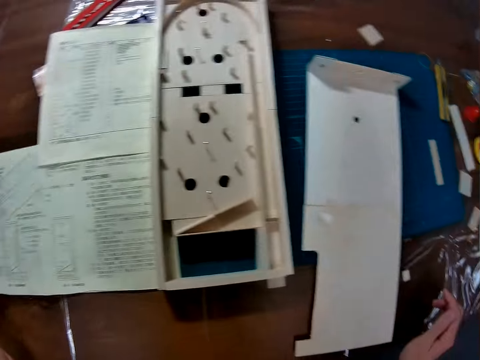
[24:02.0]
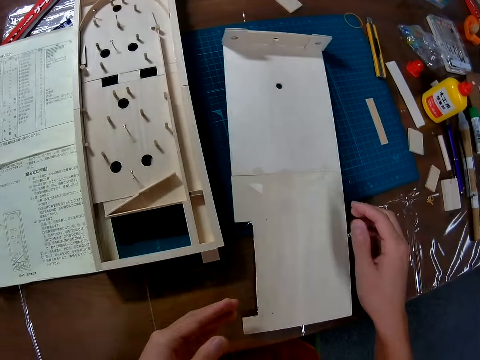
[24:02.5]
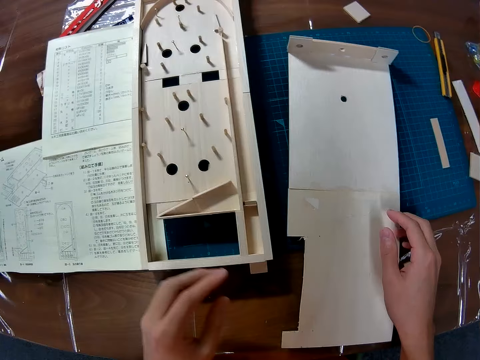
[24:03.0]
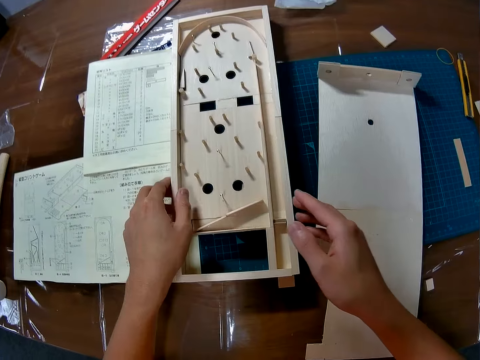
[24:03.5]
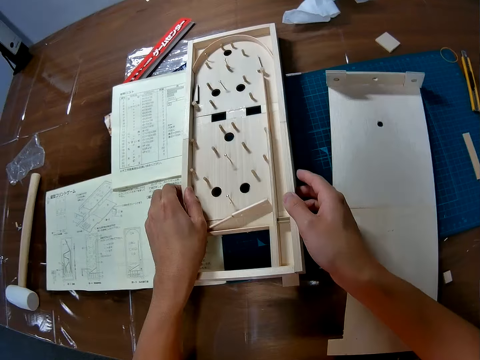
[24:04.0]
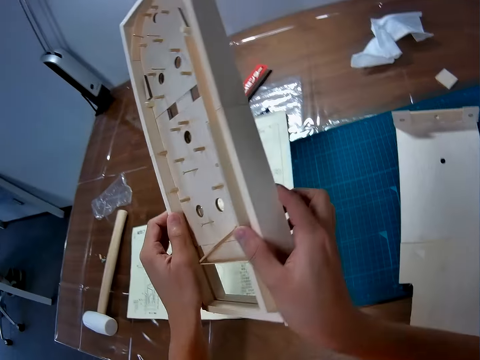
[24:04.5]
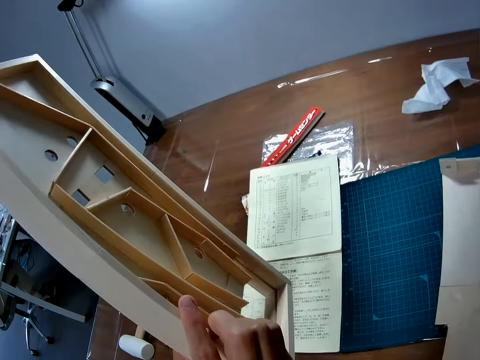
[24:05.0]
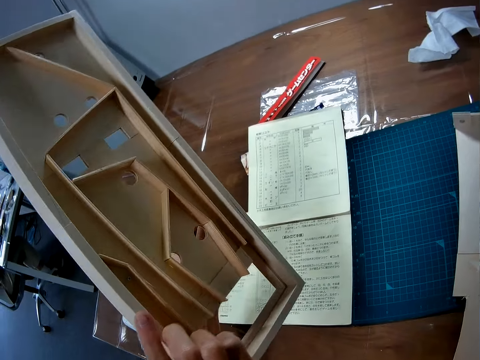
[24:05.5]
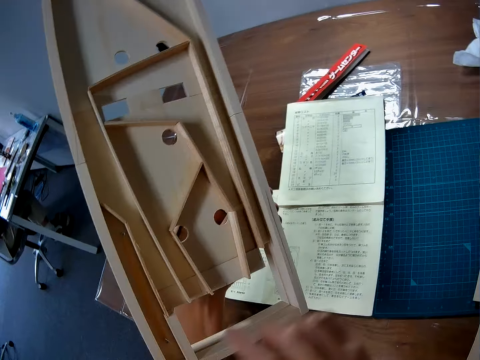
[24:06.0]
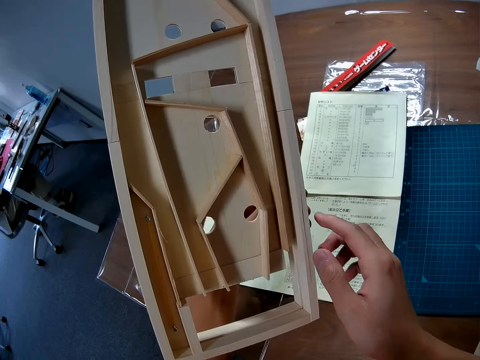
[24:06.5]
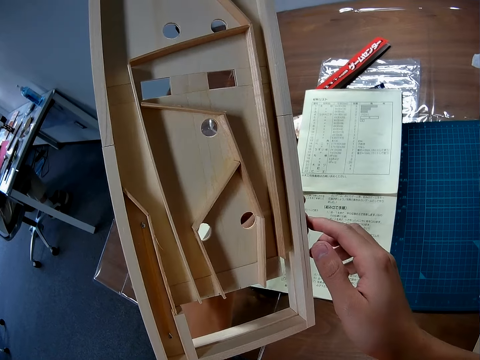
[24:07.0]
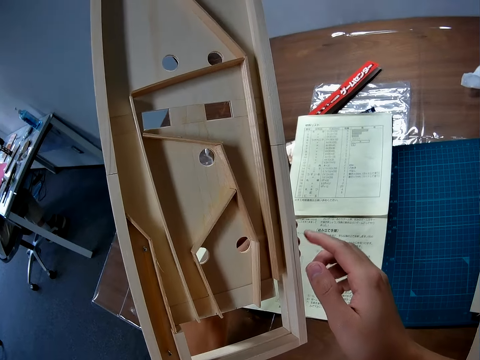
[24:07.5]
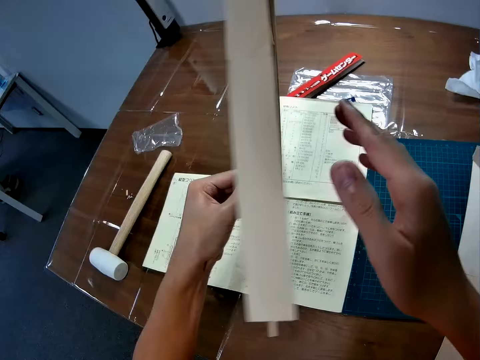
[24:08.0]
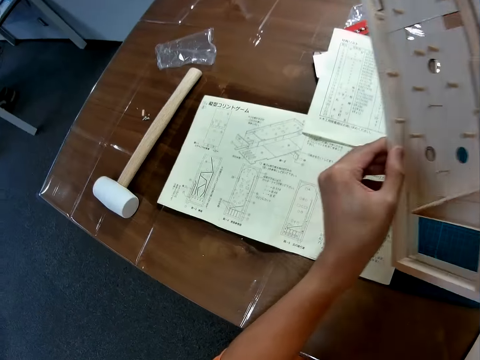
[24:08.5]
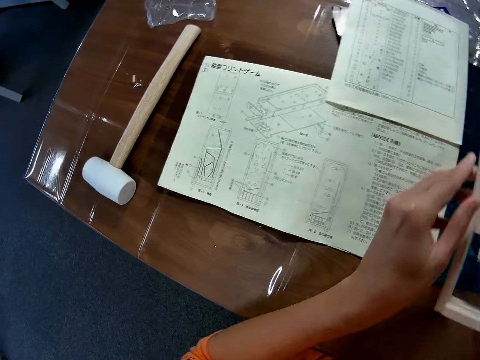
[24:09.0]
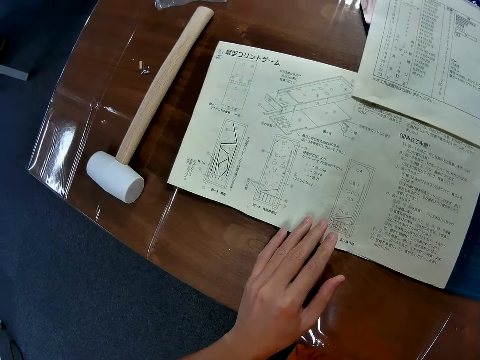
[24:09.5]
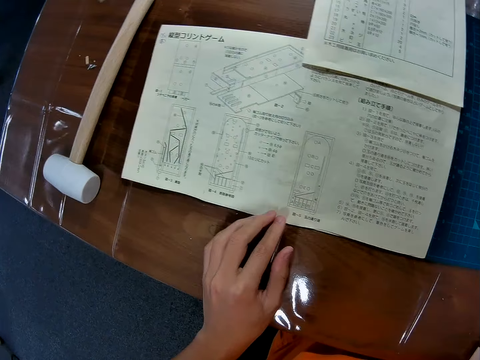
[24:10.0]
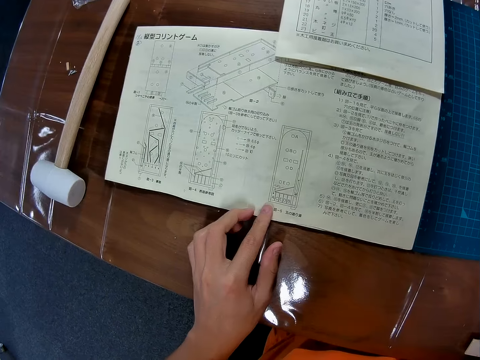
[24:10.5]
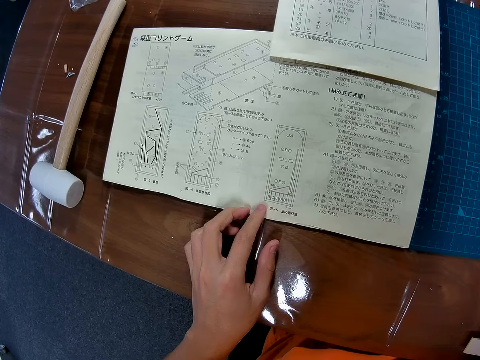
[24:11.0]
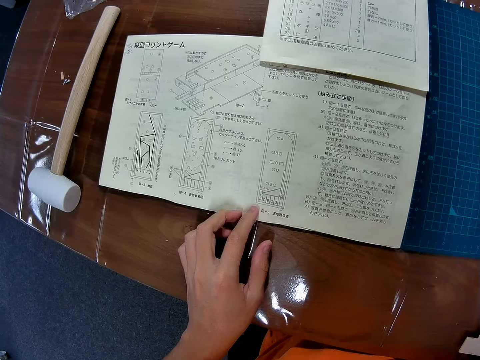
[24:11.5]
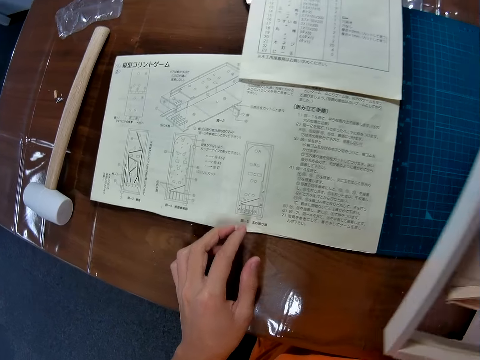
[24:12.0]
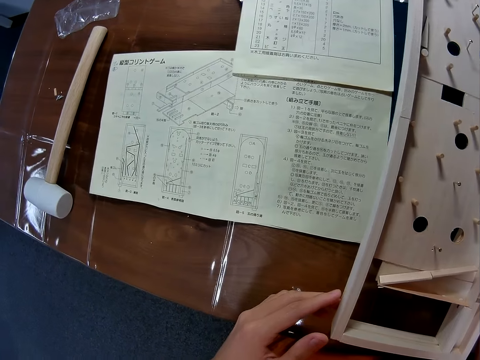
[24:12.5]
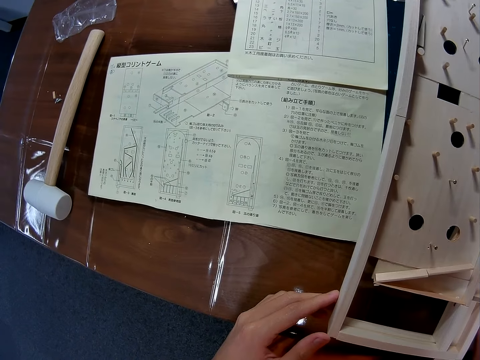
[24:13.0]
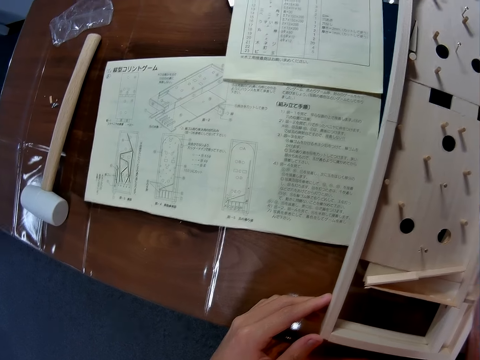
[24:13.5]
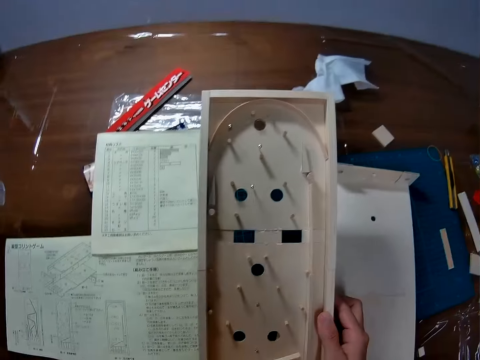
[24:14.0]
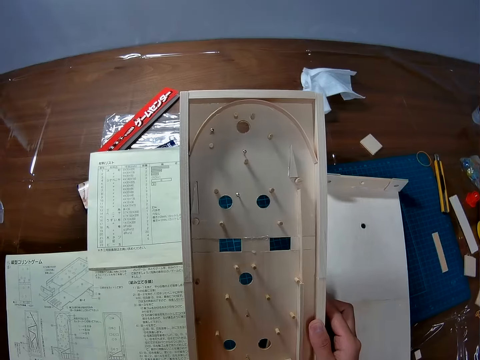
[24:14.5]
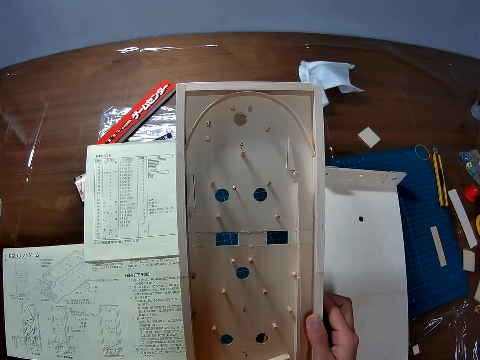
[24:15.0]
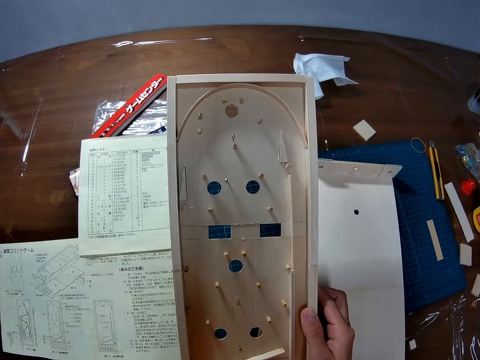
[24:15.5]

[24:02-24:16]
The camera wearer looks away from the manual. They move her hand towards the board. They move her other hand towards the board. They place her hand on the board. They move her hands towards the pinball machine. They hold the pinball machine with both her hands. They lift the wooden mechanical model from the table. They turn the wooden mechanical model with his hands. They stare at the machine. They turn the machine. They stare at the manual. They move her hand towards the manual. They place her hand on the manual. They go through the manual on the table. They stare at the manual. They move her hand towards the pinball machine. They hold the machine with both her hands. They stare at the manual. They look at the wooden mechanical model on the table.

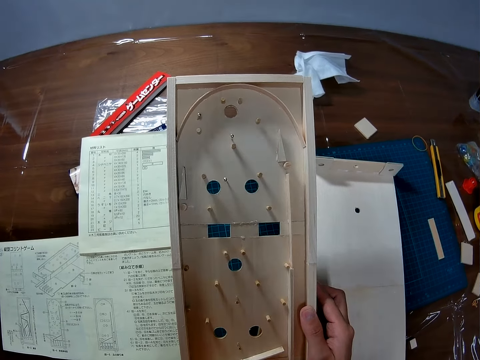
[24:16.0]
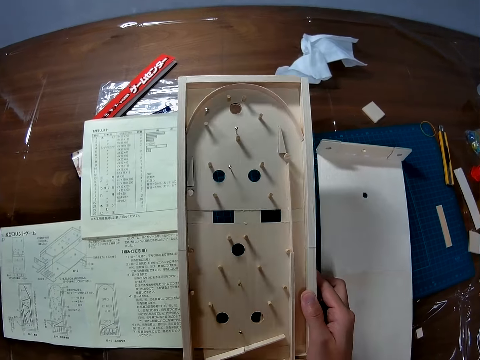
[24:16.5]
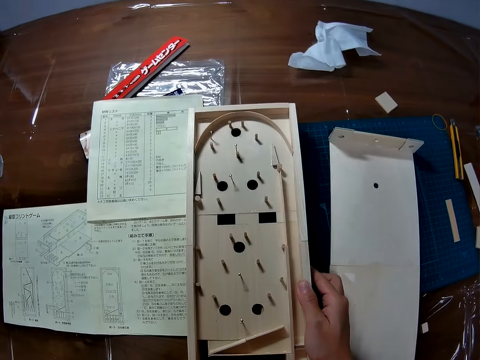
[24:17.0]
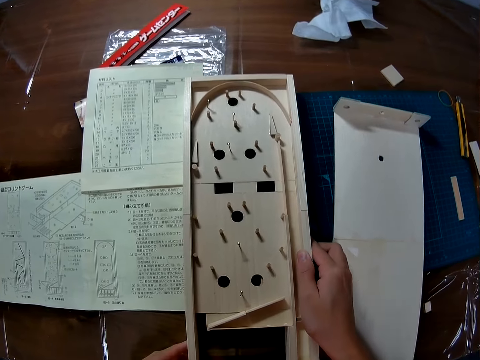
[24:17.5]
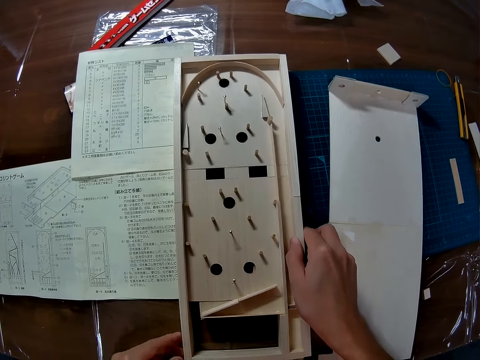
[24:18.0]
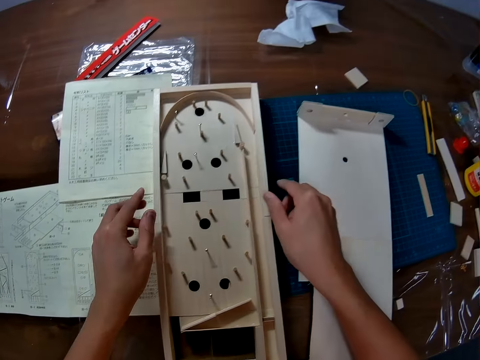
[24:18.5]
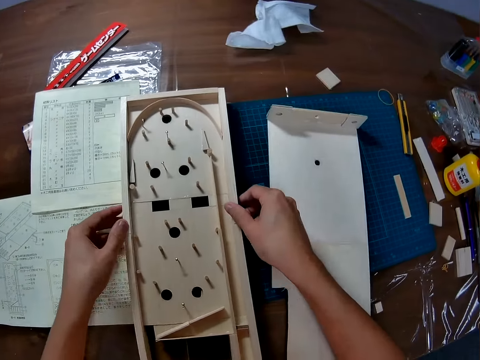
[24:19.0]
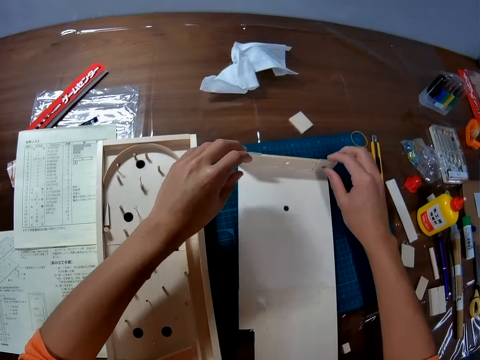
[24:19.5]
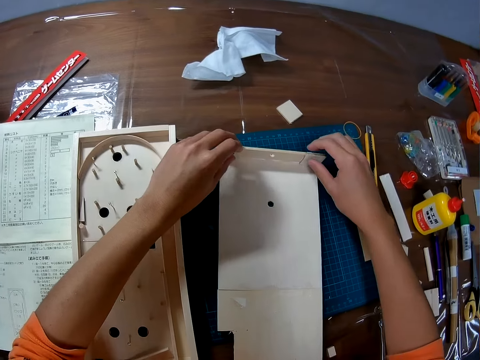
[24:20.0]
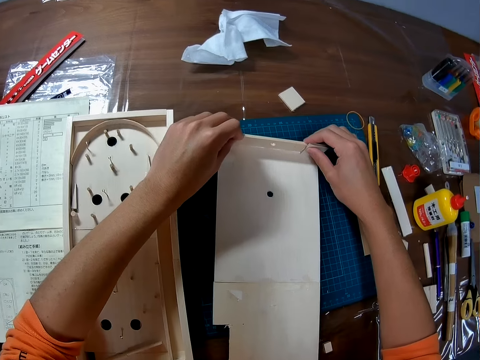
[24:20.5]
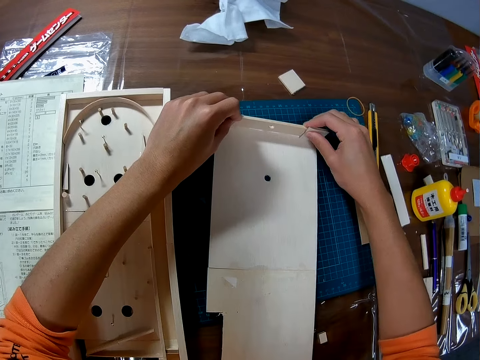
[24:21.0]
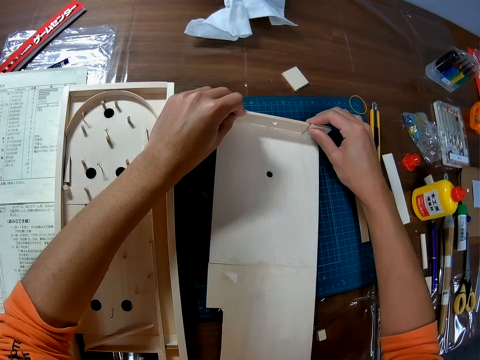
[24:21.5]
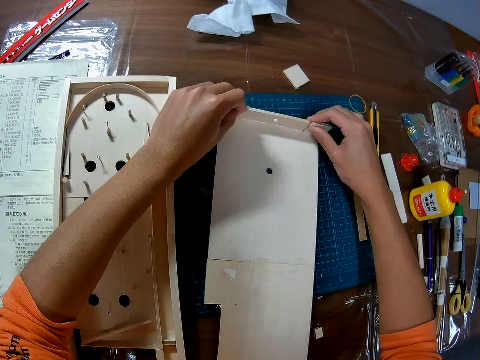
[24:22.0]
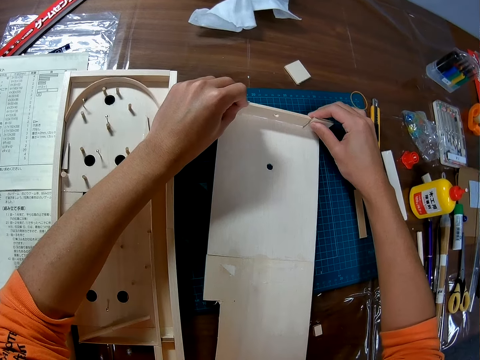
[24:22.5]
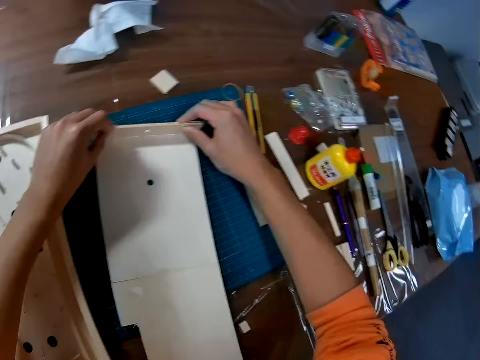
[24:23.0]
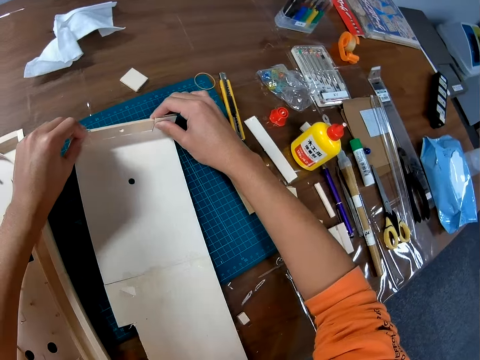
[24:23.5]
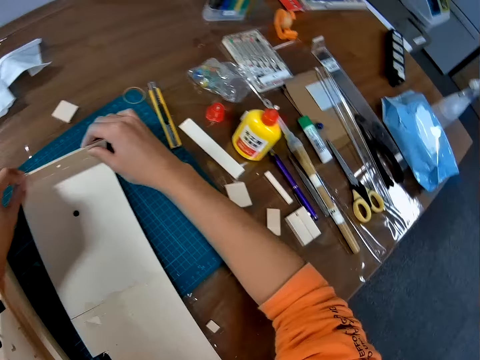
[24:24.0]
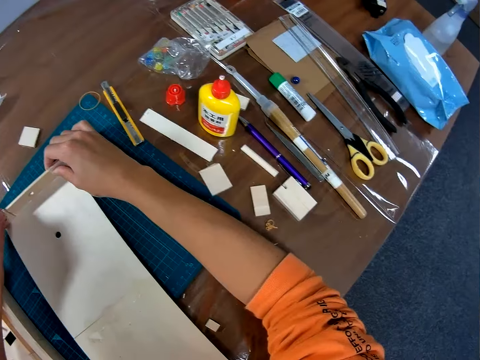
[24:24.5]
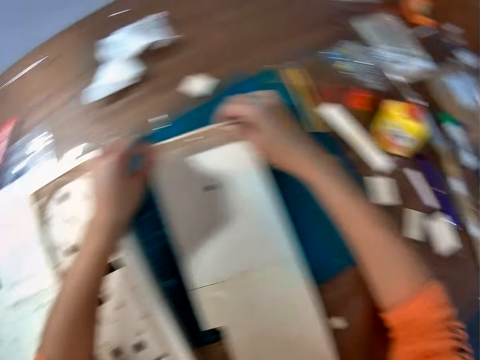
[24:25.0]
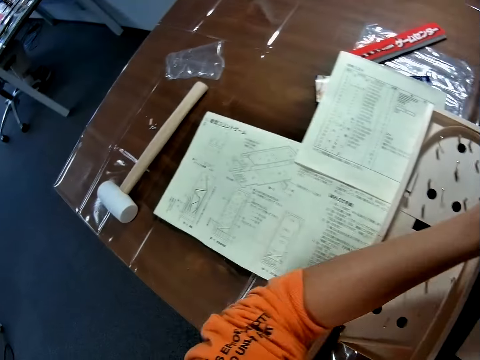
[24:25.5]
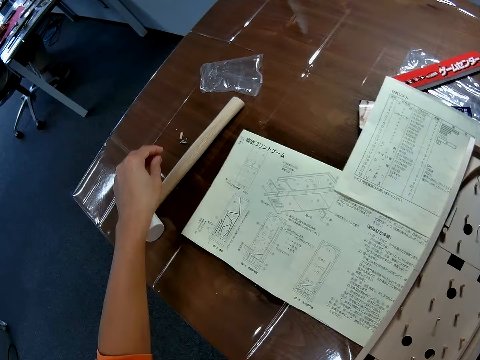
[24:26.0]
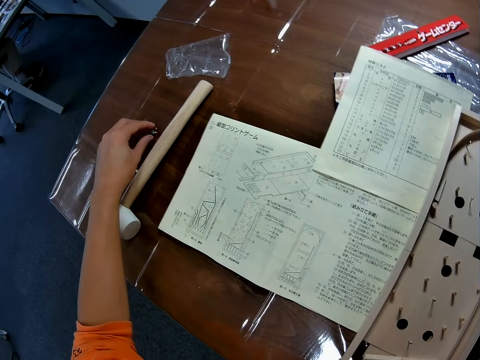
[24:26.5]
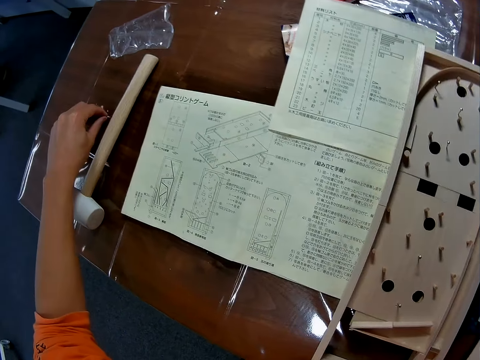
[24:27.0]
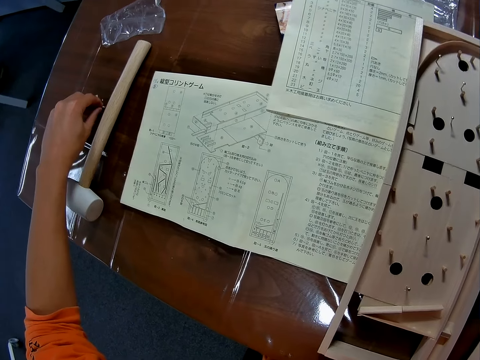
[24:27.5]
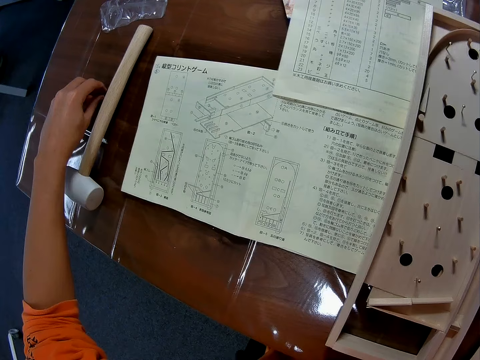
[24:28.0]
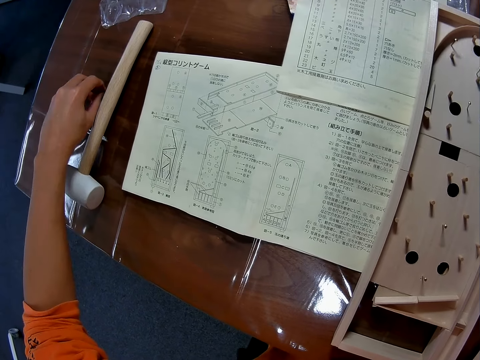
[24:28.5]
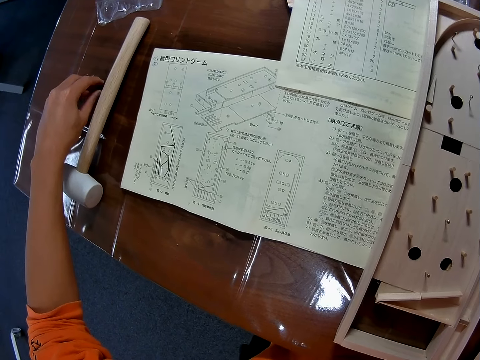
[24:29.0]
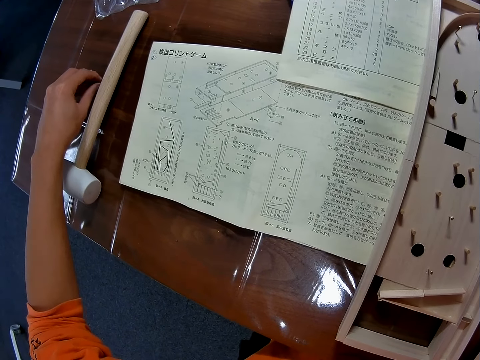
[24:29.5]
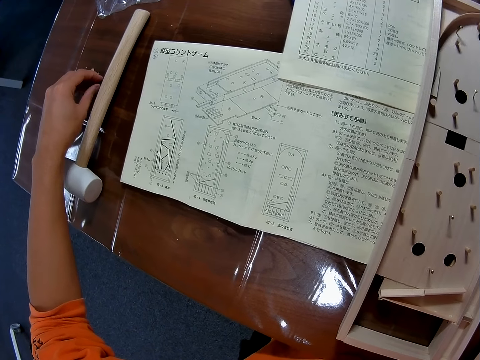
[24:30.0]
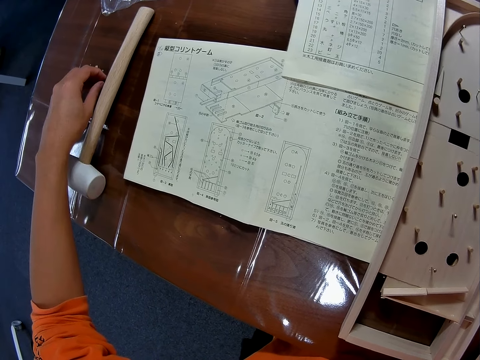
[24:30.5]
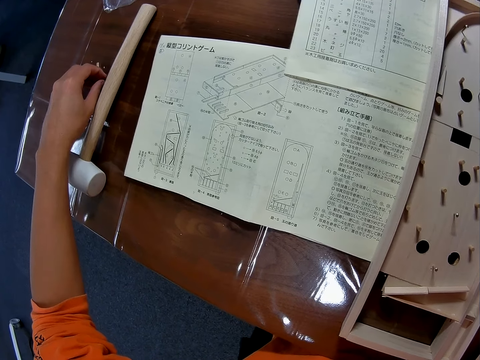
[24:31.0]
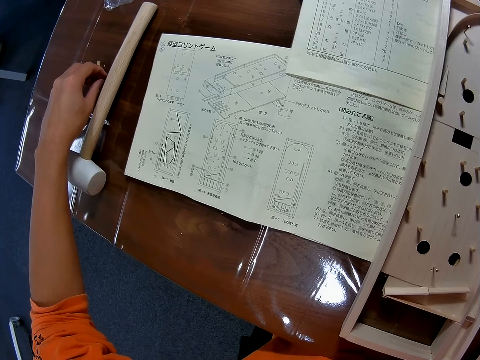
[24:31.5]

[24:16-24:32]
The camera wearer places something on the pinball machine table. They move her hands forwards. They hold the pinball machine with both her hands. They move her hands towards the board. They hold the board with both her hands. They touch the edge of the wooden mechanical model pieces joined together on the table. They stare at the board. They look around. They move her hand towards the hammer. They place her hand on the table. They stare at the manual. They pick up a nut from the table with his left hand. They go through the manual on the table.
